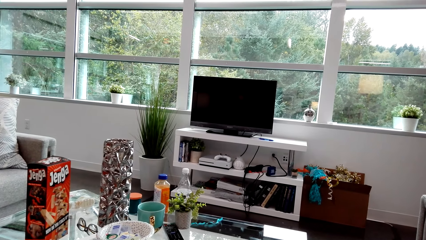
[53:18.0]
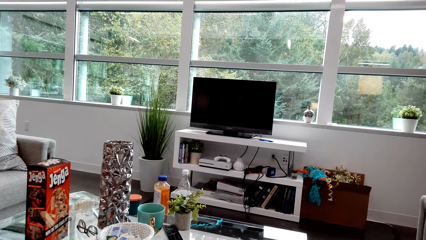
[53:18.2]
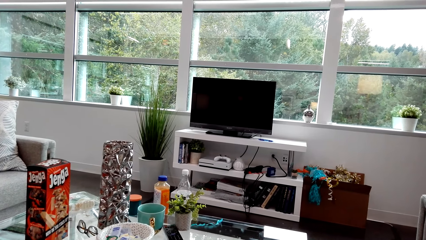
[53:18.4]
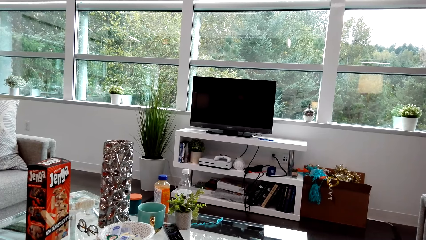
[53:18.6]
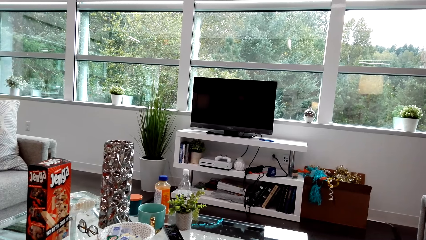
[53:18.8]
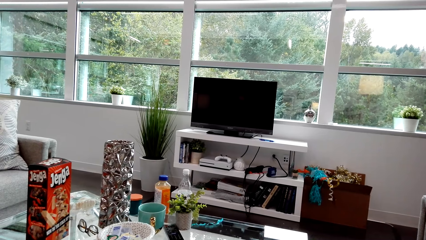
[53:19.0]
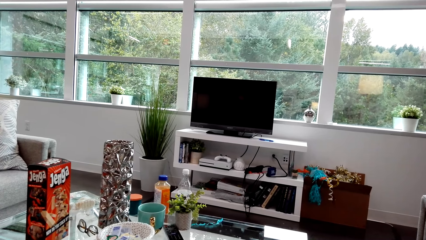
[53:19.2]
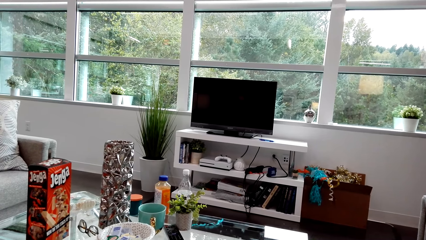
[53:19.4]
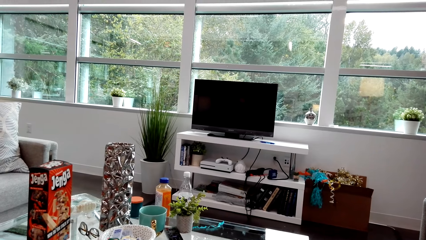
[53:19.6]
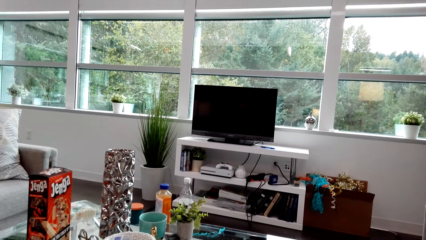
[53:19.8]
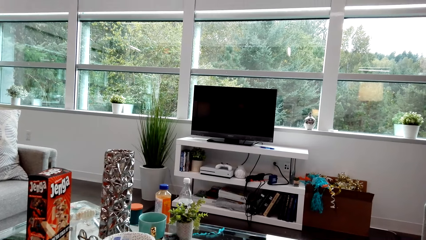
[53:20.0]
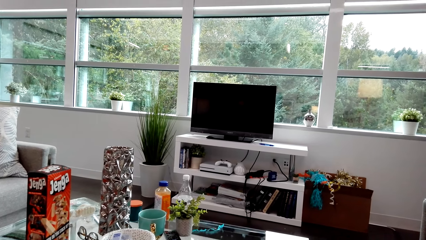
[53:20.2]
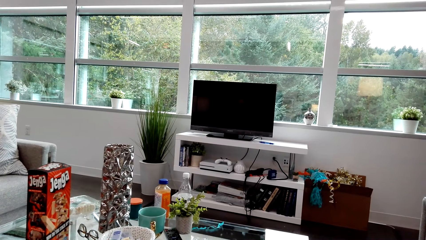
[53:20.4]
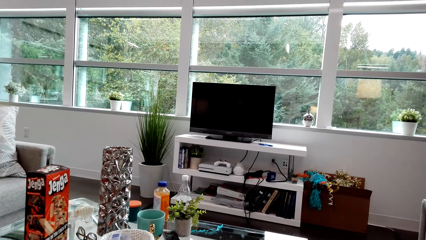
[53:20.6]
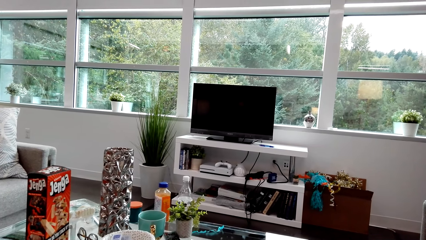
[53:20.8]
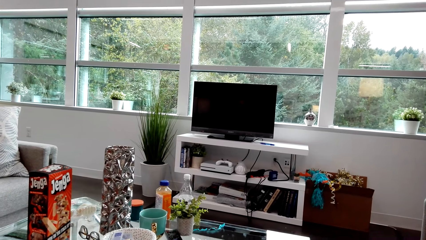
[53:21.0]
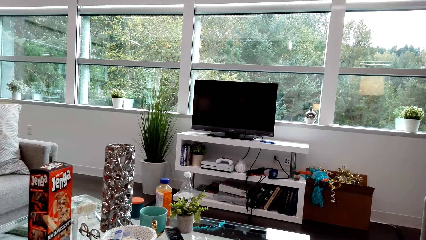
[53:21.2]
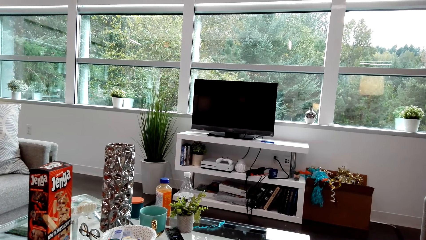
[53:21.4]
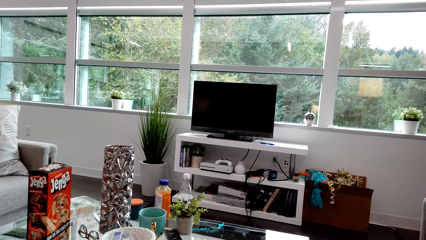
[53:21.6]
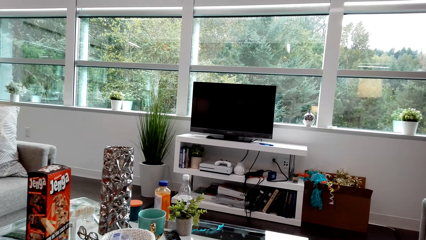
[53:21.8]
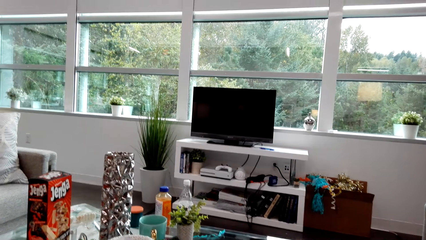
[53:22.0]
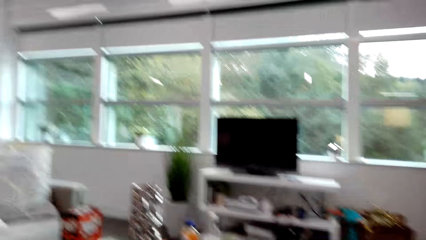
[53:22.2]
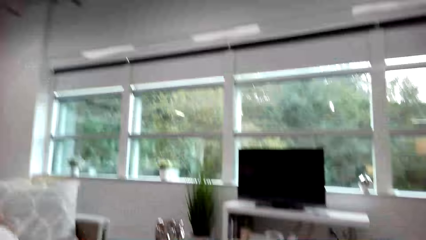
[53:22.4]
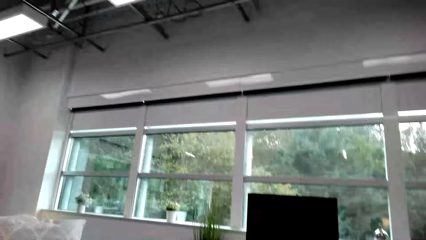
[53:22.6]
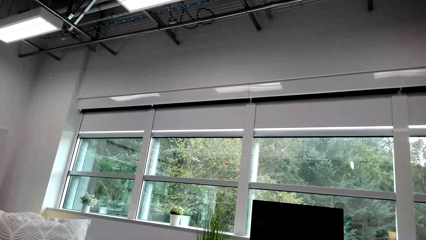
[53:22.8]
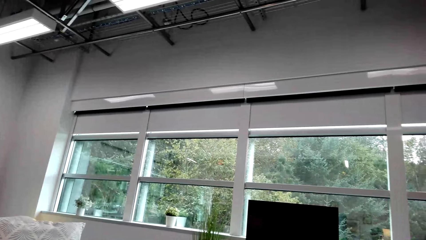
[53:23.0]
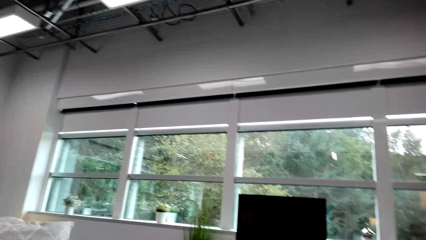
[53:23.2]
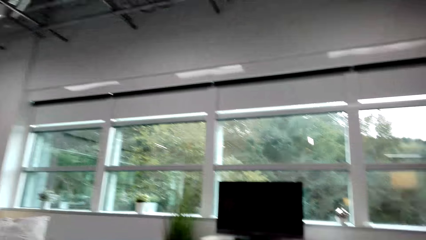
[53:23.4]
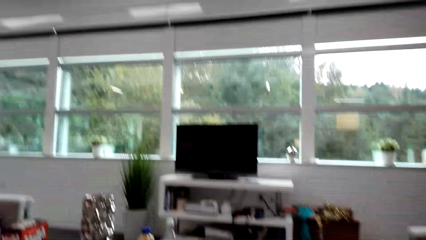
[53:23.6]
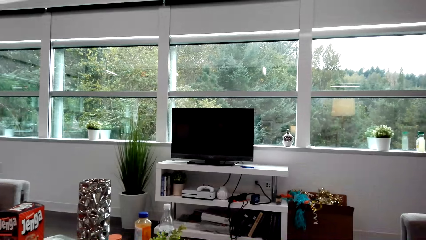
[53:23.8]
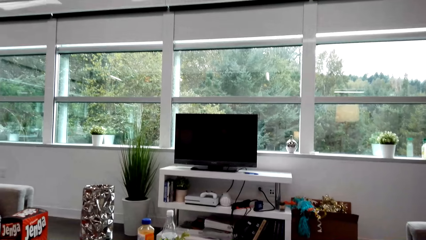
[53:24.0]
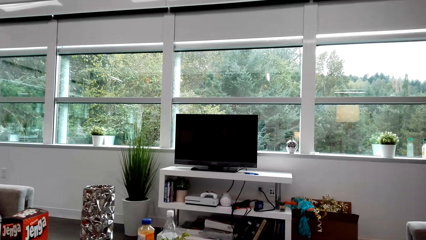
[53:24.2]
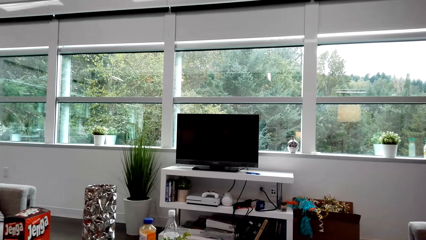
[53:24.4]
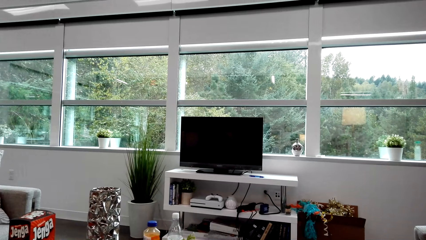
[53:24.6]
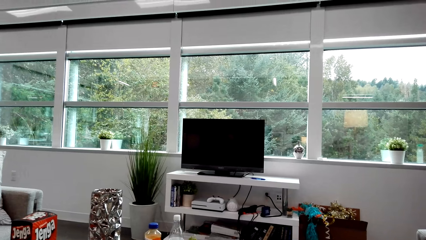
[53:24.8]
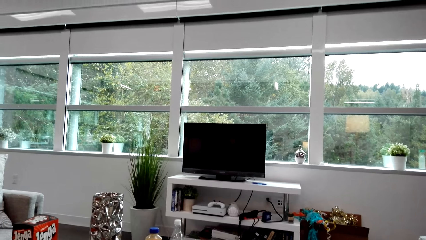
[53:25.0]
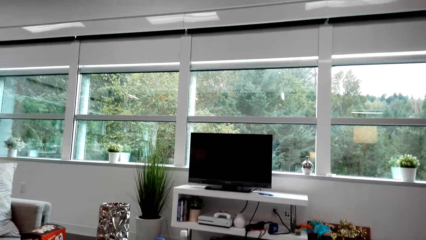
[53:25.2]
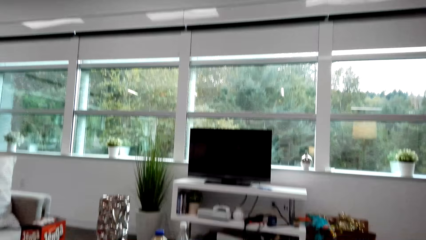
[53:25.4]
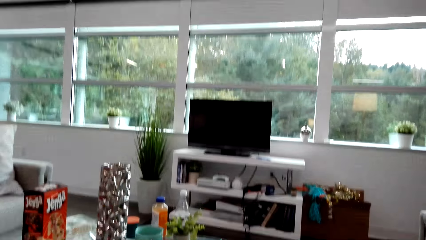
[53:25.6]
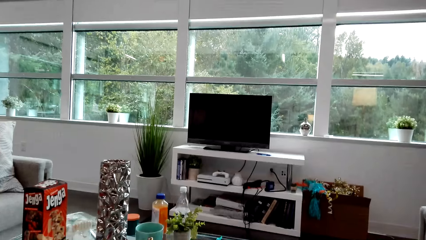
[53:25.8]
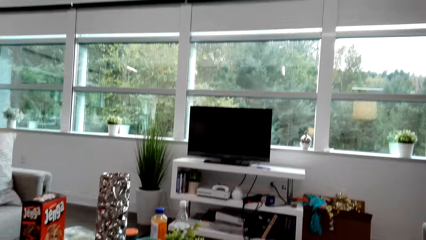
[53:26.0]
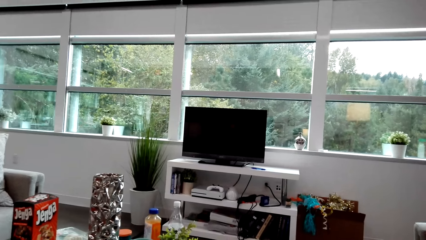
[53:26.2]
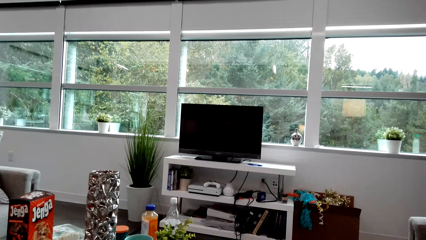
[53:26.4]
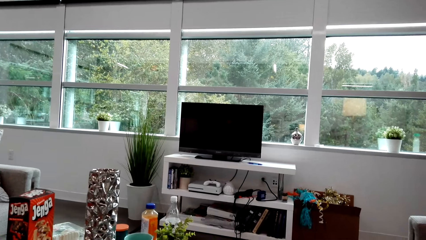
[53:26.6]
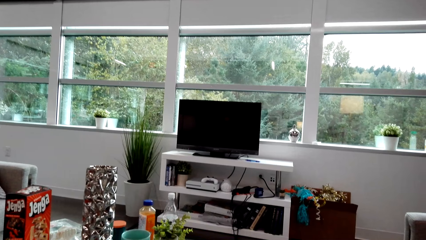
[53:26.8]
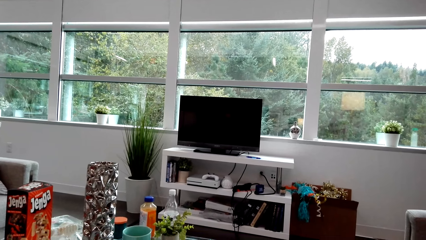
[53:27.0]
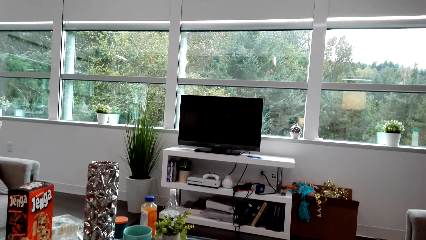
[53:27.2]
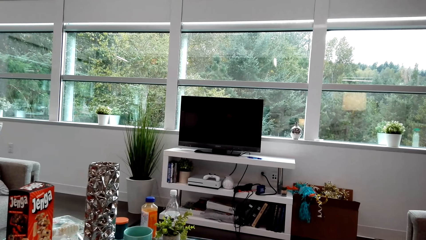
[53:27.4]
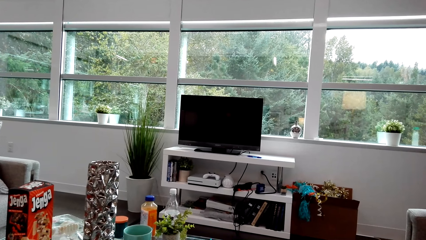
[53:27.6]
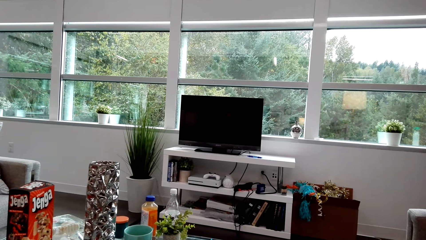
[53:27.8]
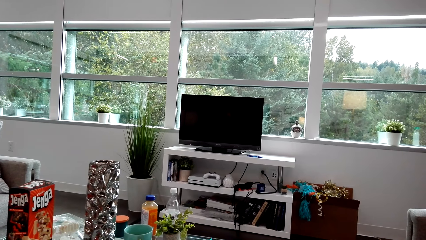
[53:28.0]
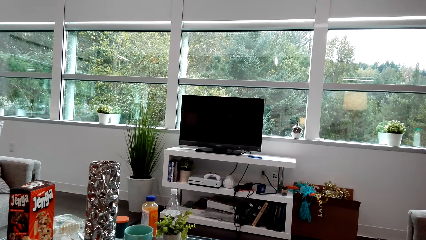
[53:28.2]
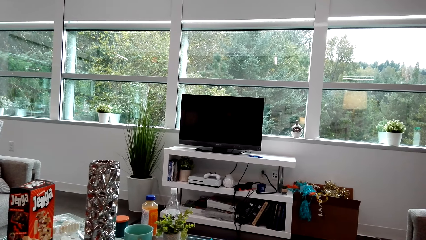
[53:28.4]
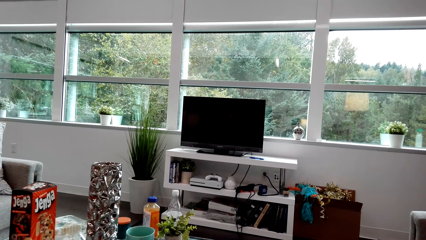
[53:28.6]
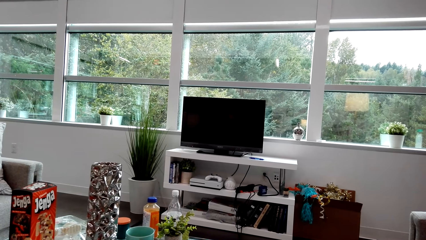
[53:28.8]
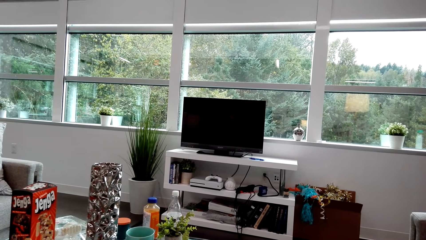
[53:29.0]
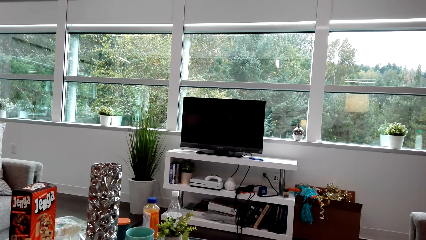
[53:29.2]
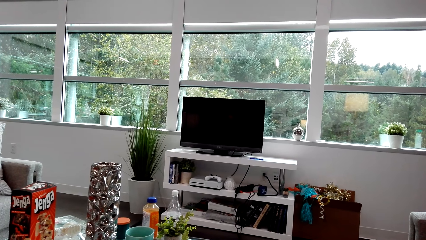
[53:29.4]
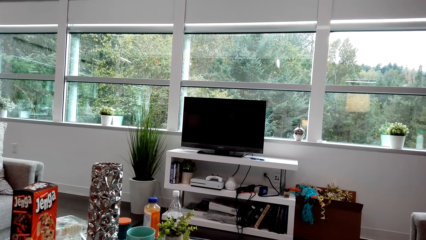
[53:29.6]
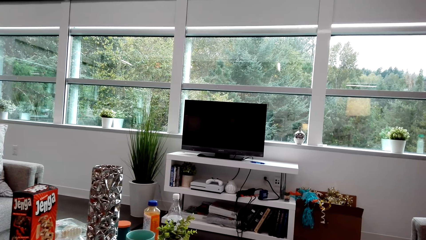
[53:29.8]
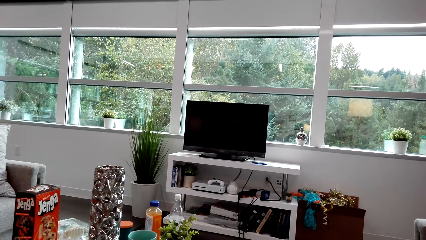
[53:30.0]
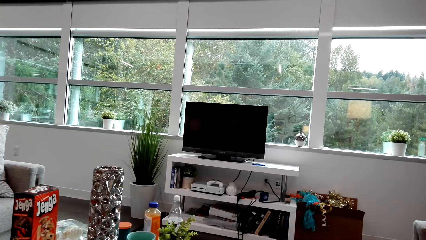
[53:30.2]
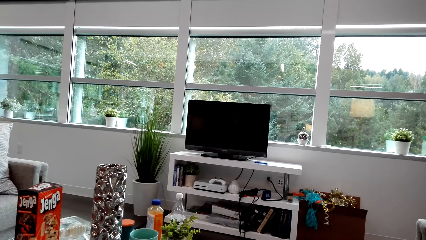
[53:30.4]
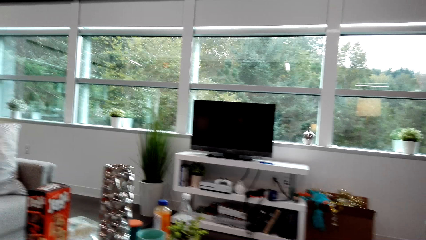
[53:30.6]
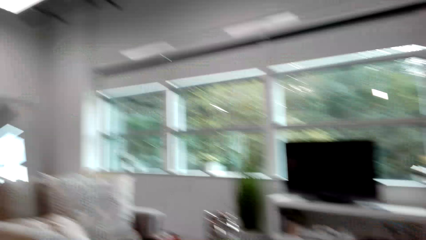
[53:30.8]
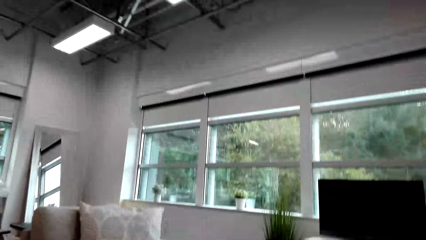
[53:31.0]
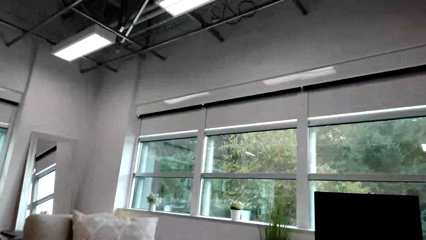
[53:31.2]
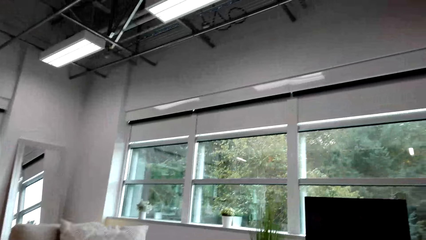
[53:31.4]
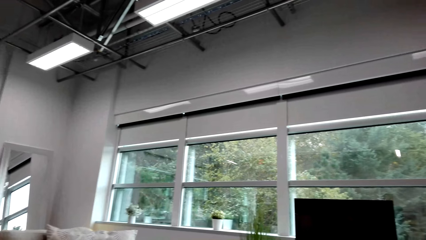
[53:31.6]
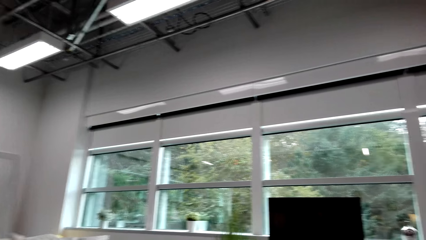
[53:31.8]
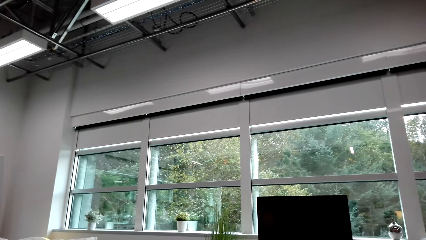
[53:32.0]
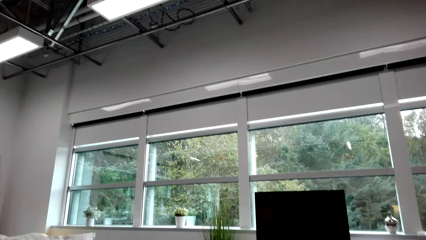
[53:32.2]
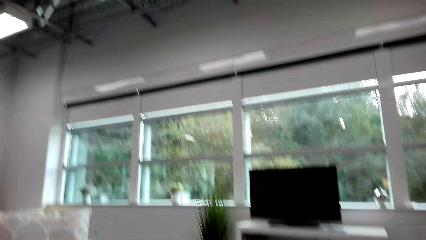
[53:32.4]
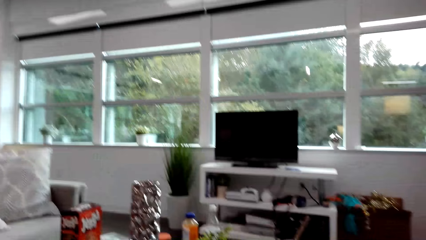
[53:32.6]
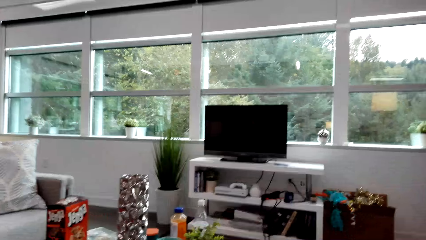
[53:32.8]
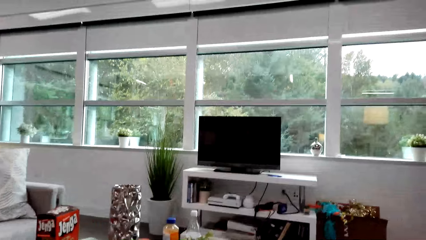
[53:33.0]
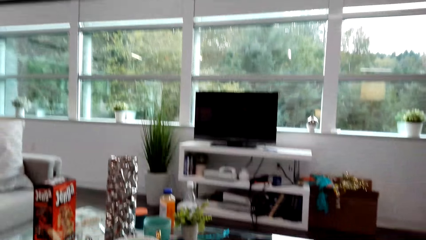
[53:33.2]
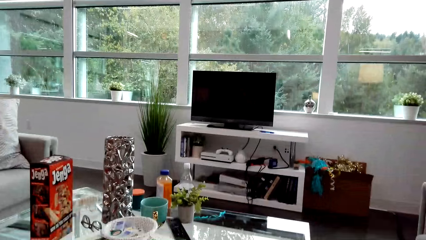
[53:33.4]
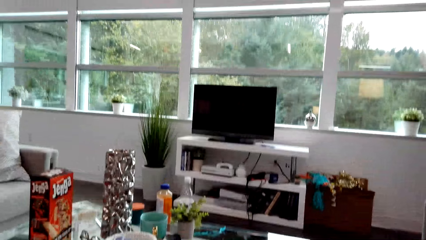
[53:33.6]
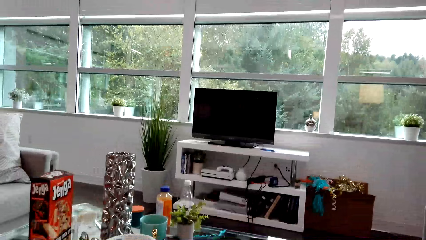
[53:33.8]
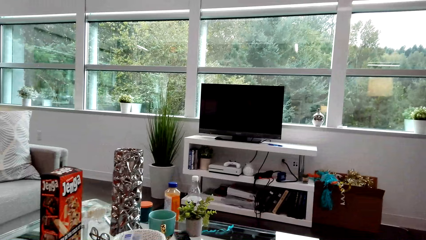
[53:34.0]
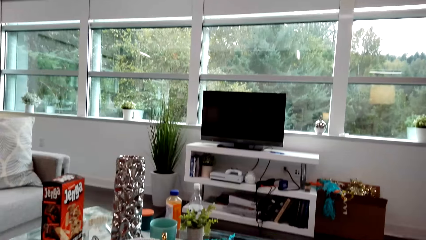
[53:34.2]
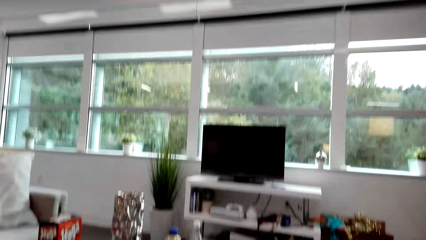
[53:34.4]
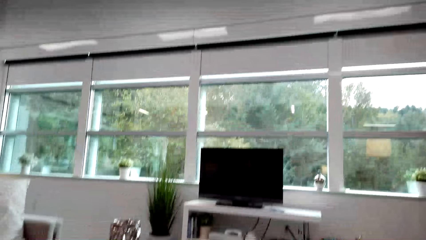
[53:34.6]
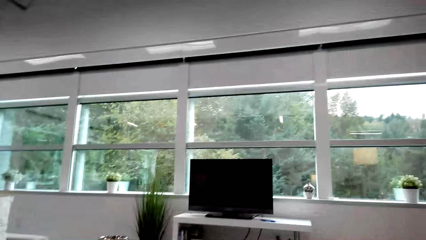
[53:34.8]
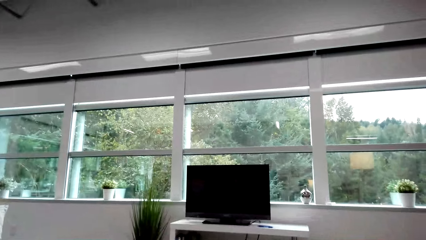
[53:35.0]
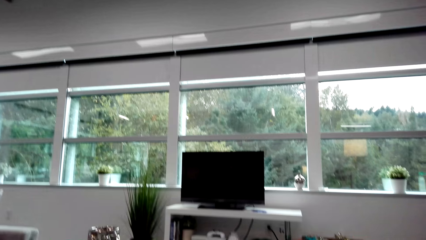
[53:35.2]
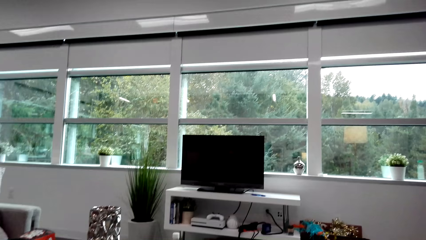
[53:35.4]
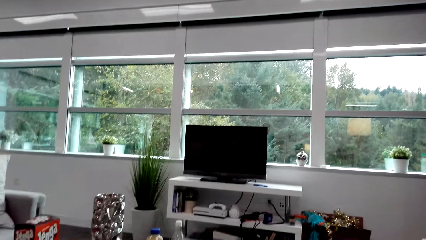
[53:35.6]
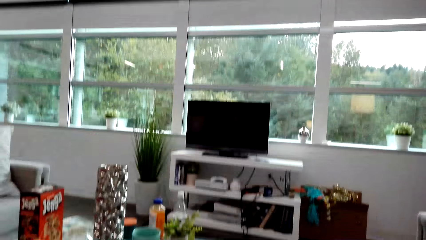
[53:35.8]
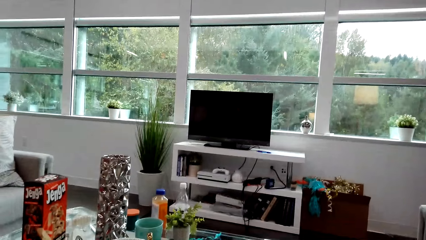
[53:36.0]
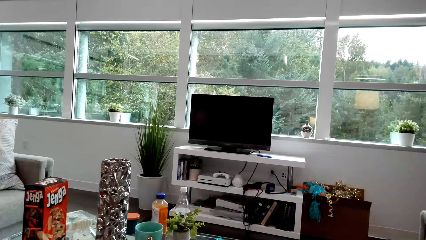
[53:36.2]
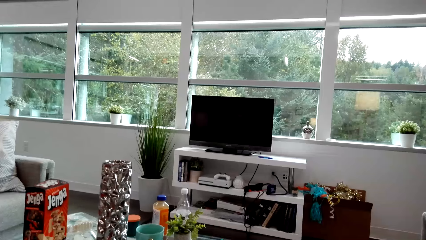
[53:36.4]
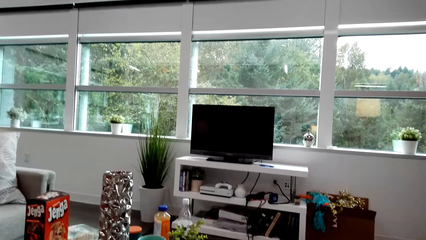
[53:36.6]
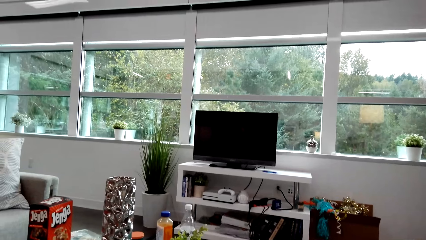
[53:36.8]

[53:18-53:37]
The camera wearer dialogues with a lady. They look around. They dialogue with the lady. The lady dialogues with the camera wearer. The camera wearer looks around. They dialogue with the lady. The lady dialogues with the camera wearer. The camera wearer dialogues with the lady.
